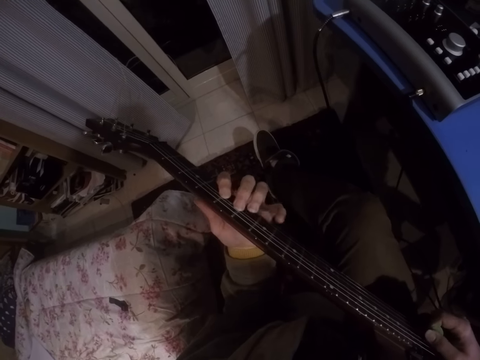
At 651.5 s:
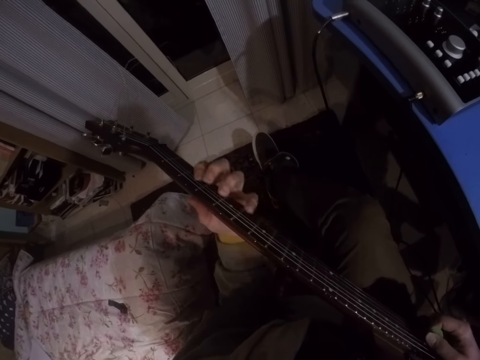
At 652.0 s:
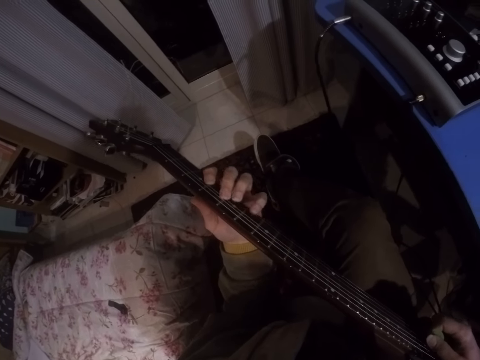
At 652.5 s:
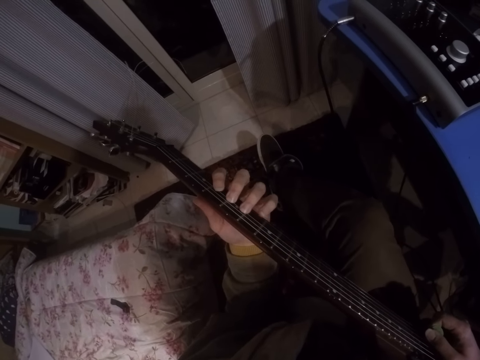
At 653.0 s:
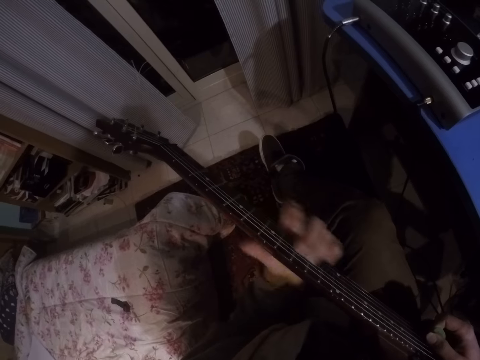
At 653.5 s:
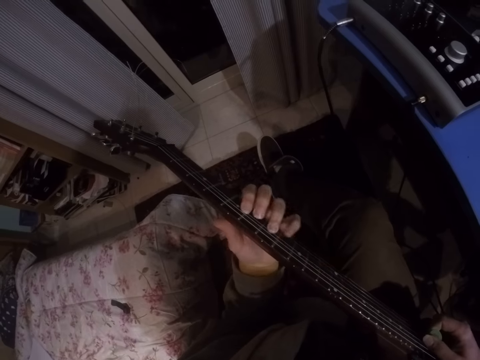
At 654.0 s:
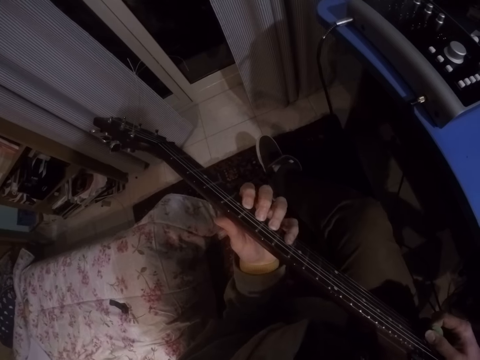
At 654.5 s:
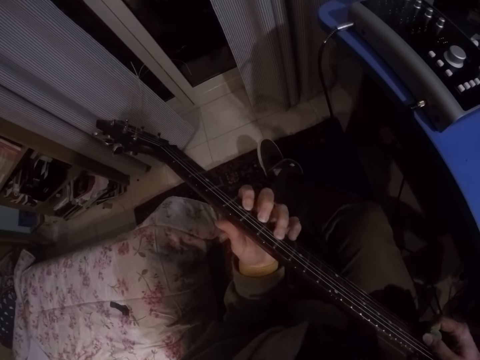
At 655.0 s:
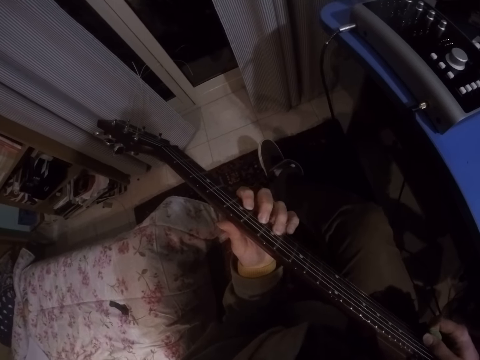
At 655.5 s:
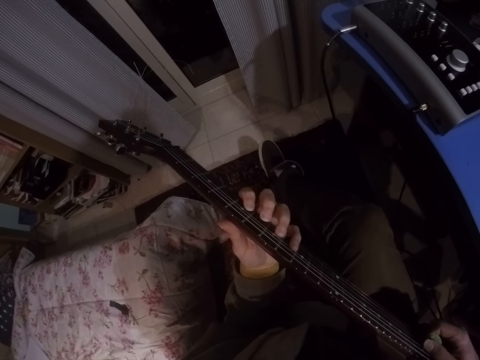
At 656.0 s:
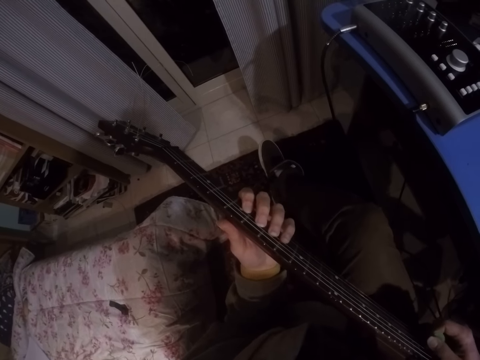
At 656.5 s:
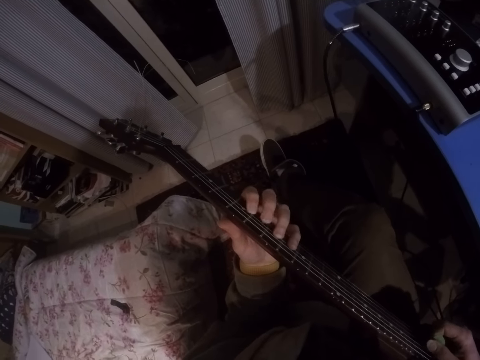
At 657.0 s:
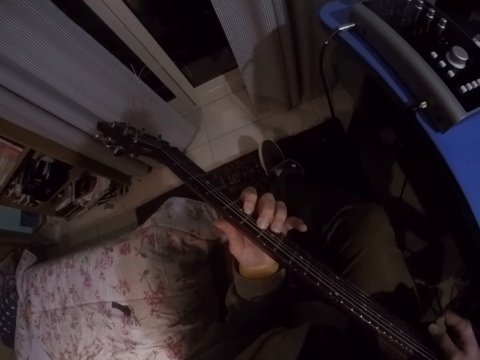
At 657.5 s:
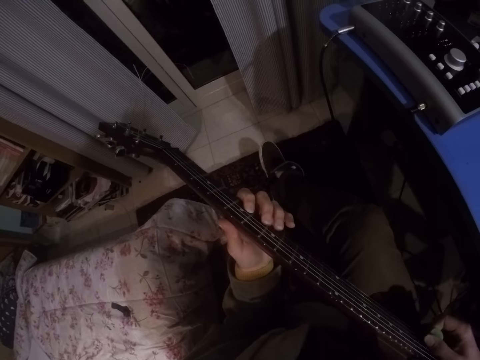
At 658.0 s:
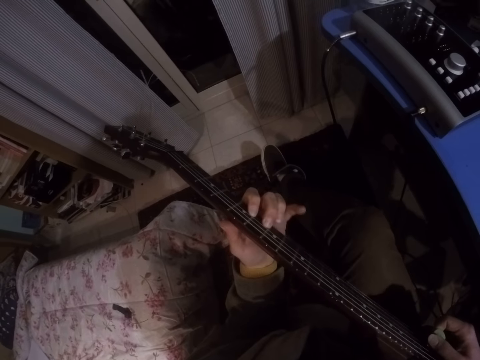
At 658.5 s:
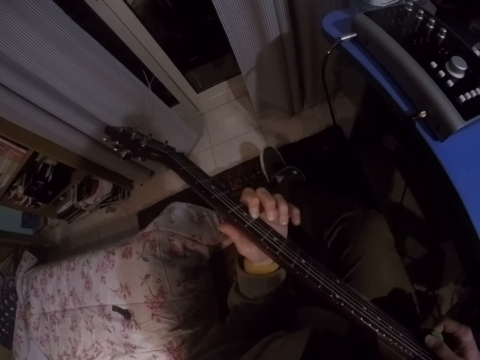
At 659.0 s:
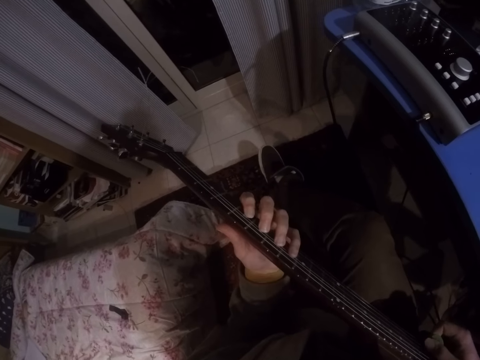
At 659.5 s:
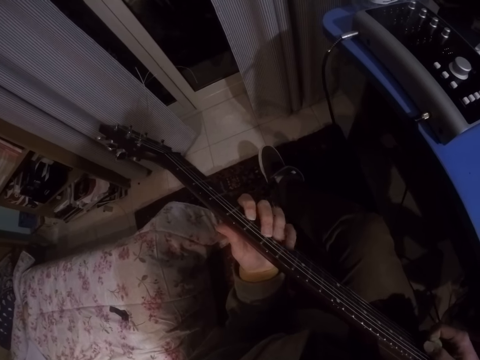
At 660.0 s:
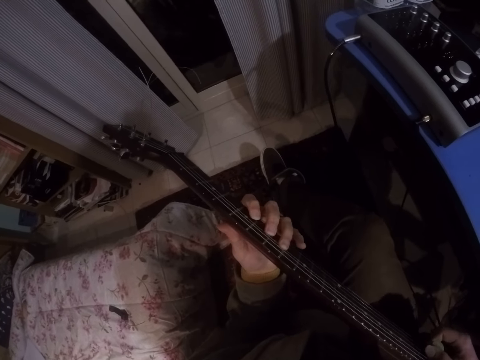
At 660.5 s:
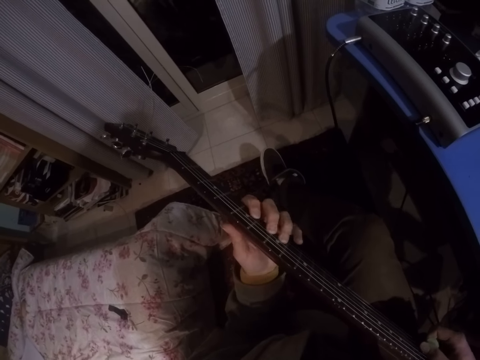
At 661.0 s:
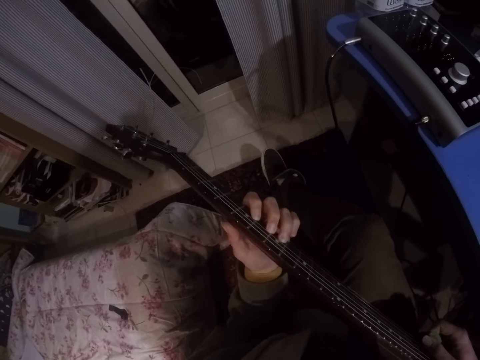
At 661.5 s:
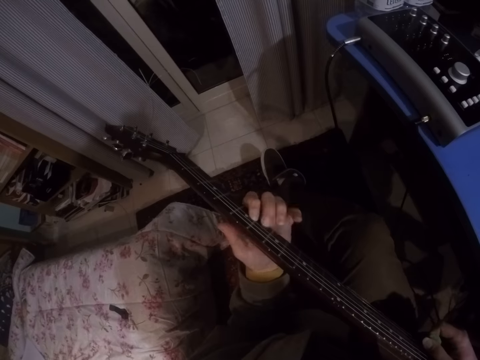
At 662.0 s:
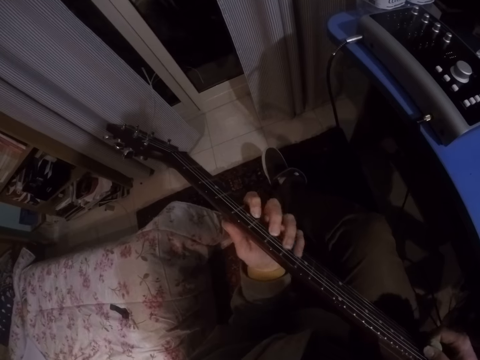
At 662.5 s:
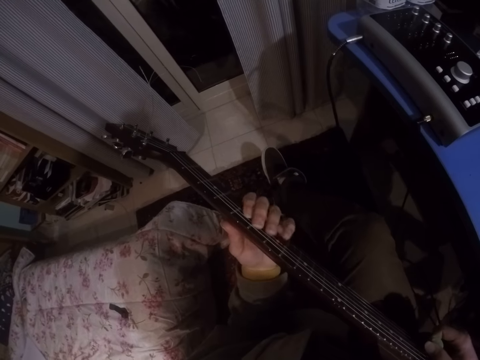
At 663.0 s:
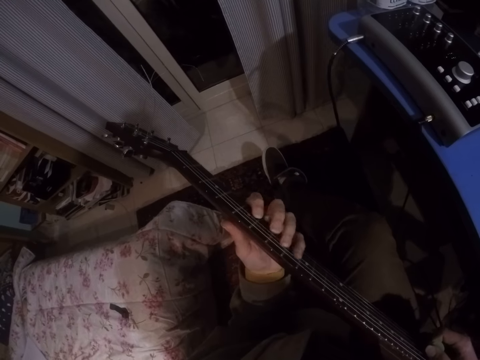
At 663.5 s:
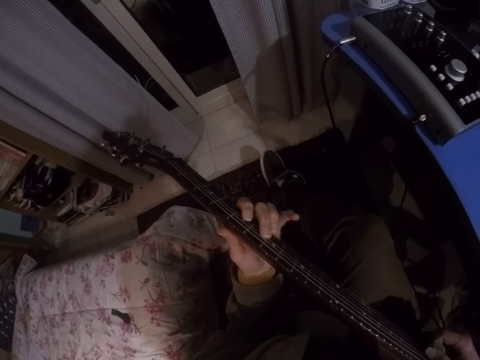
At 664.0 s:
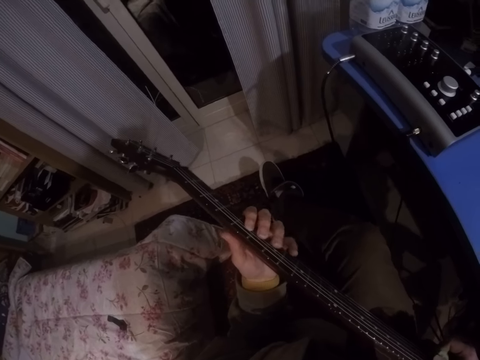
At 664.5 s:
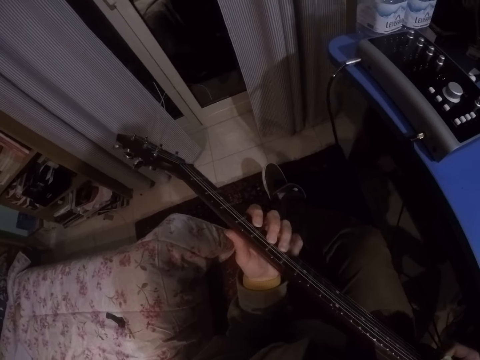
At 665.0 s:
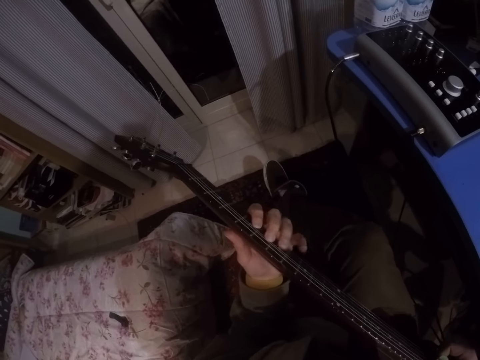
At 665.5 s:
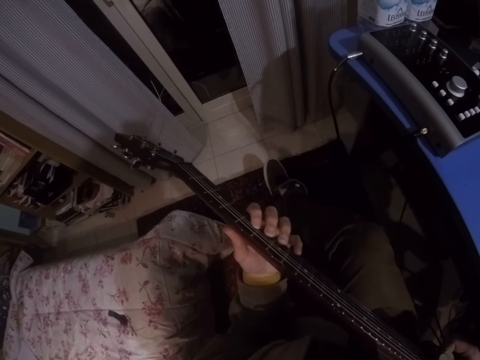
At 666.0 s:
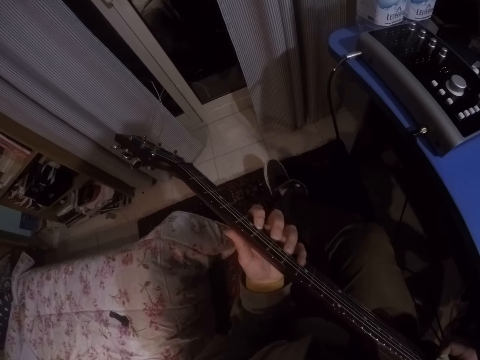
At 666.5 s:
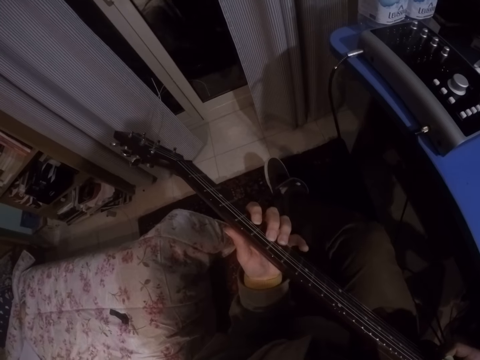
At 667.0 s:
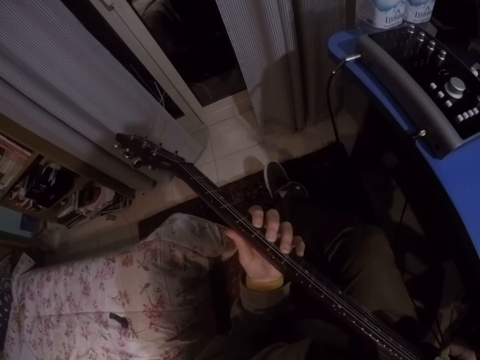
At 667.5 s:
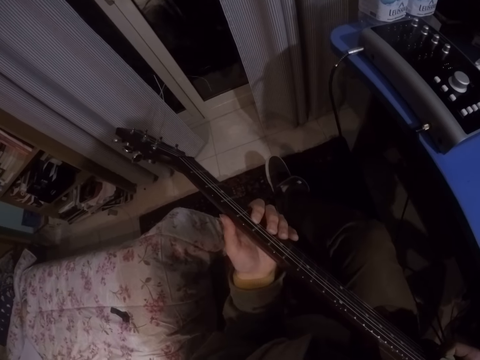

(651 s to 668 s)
The camera wearer moves the left hand up and down. They play the guitar.

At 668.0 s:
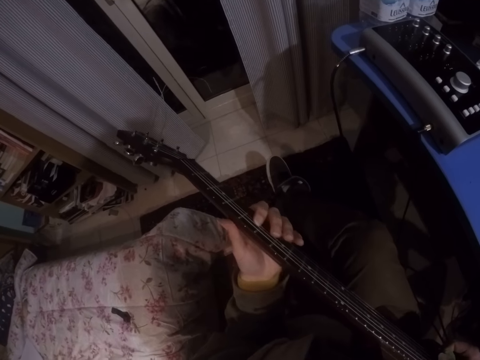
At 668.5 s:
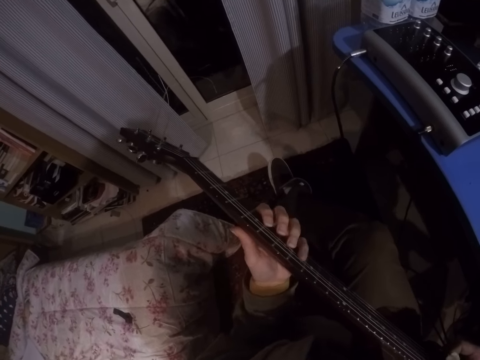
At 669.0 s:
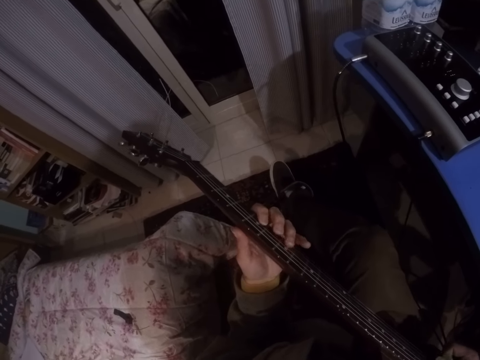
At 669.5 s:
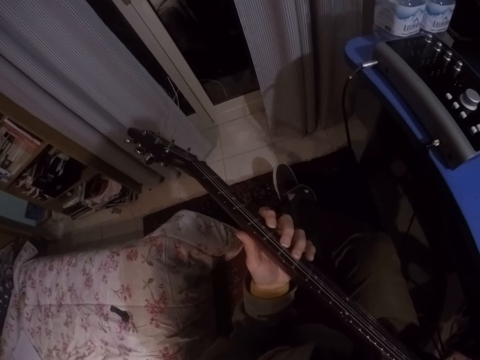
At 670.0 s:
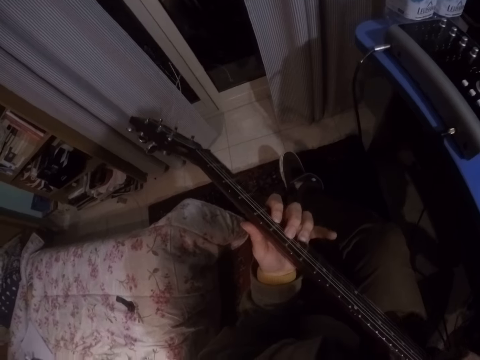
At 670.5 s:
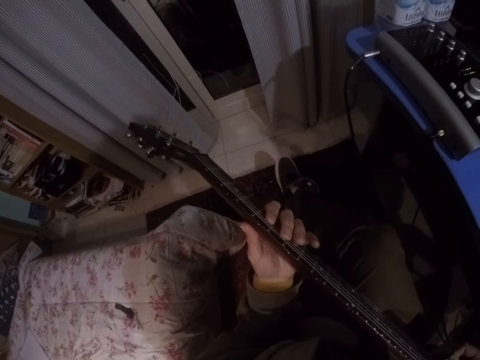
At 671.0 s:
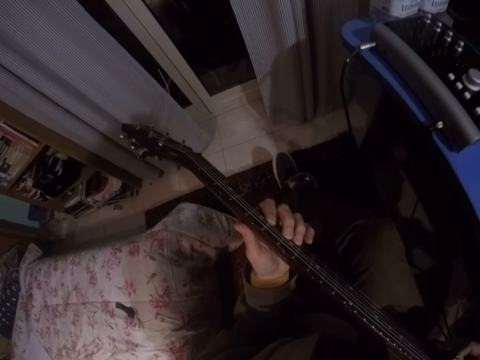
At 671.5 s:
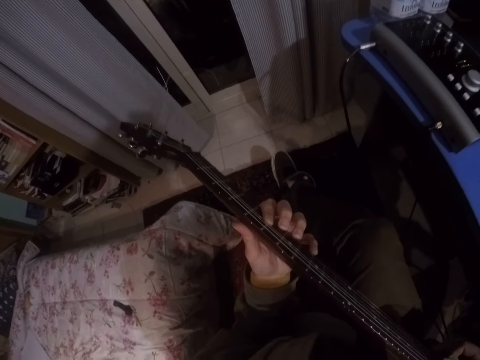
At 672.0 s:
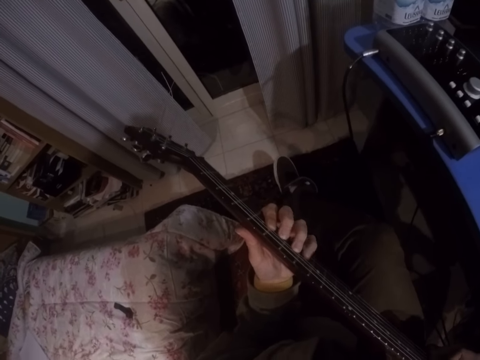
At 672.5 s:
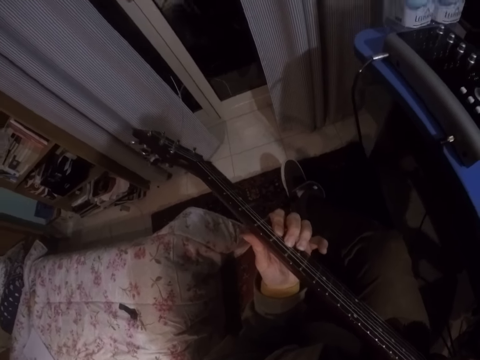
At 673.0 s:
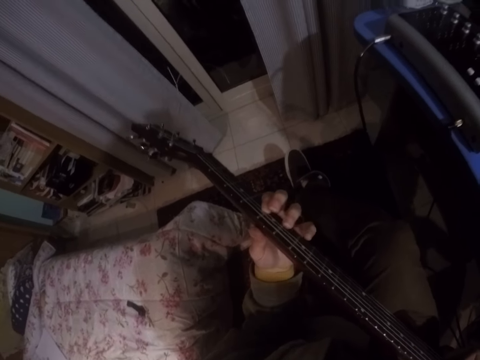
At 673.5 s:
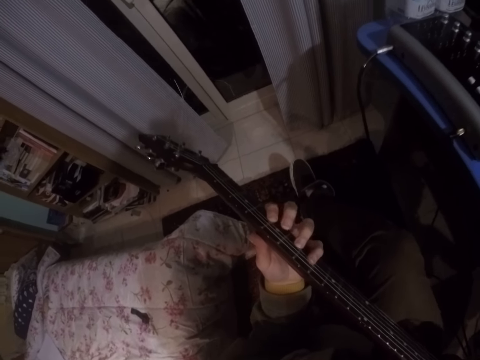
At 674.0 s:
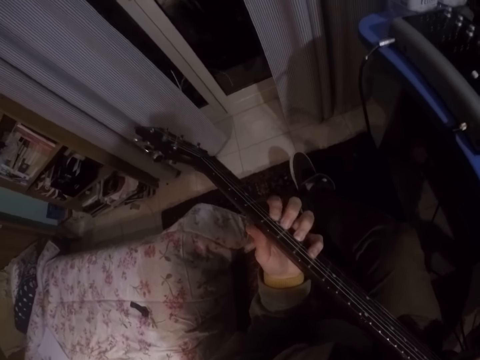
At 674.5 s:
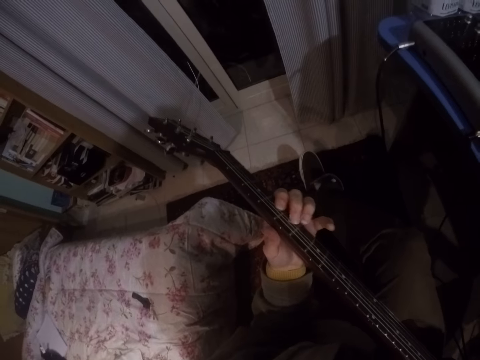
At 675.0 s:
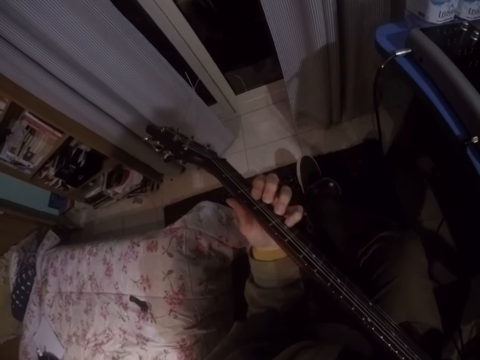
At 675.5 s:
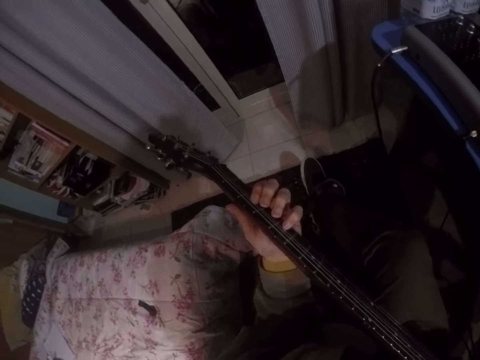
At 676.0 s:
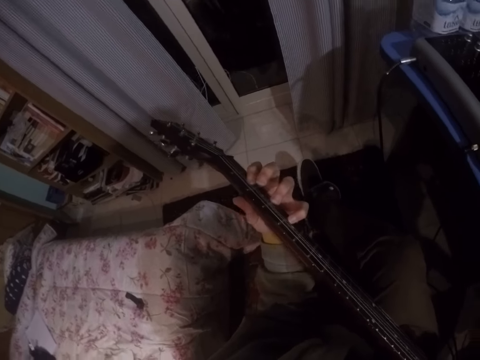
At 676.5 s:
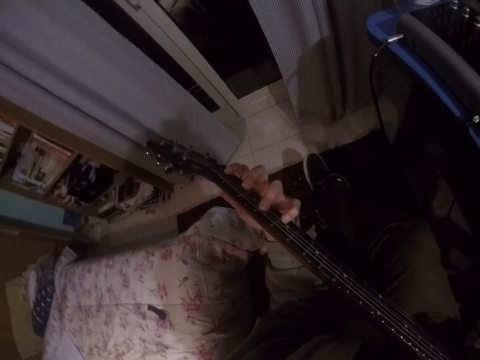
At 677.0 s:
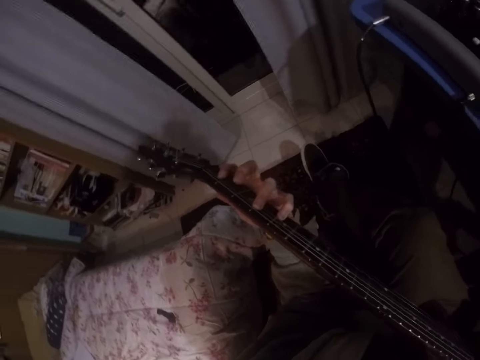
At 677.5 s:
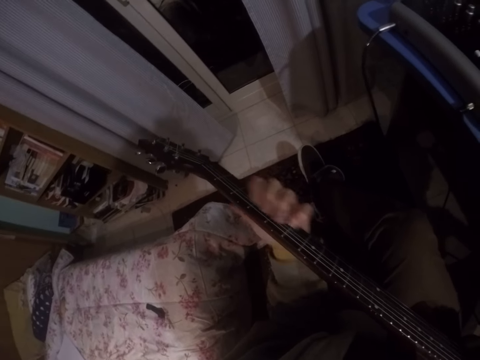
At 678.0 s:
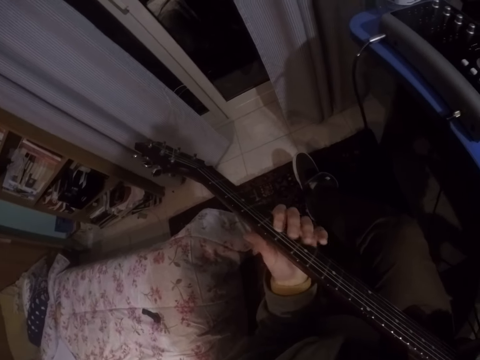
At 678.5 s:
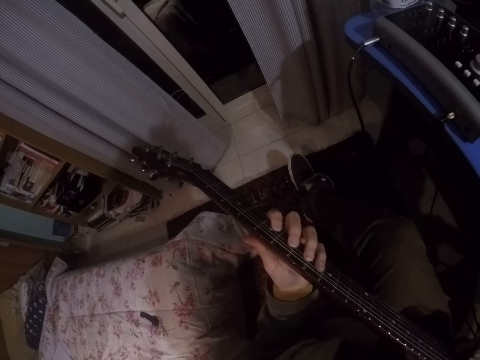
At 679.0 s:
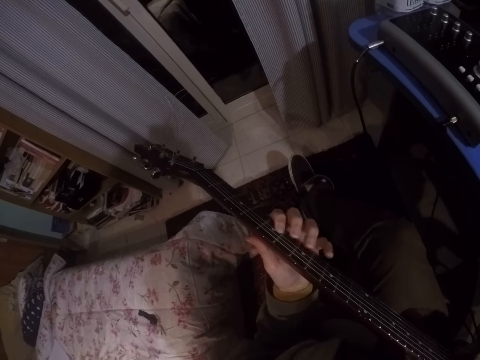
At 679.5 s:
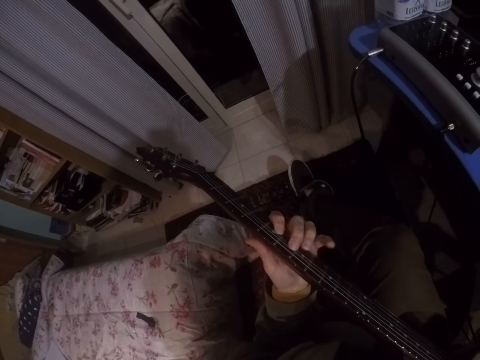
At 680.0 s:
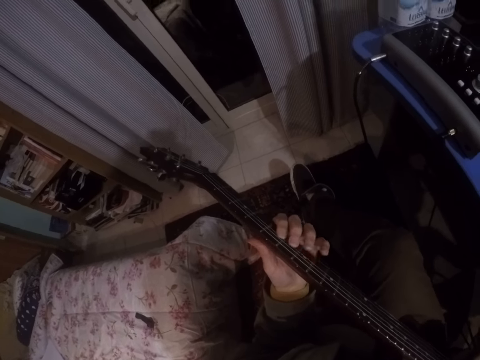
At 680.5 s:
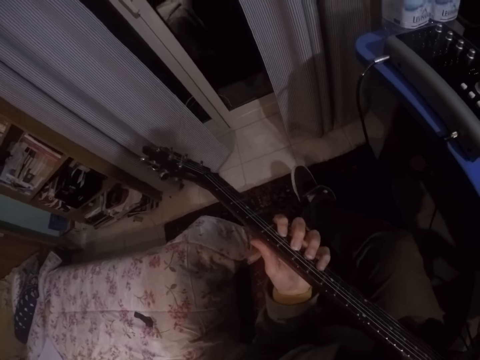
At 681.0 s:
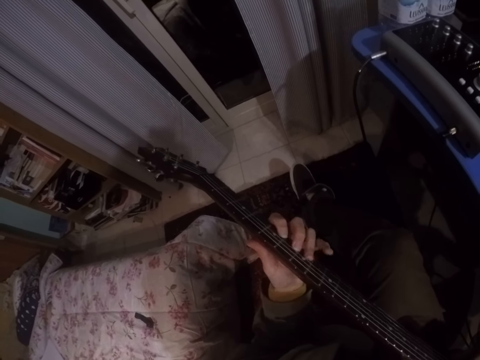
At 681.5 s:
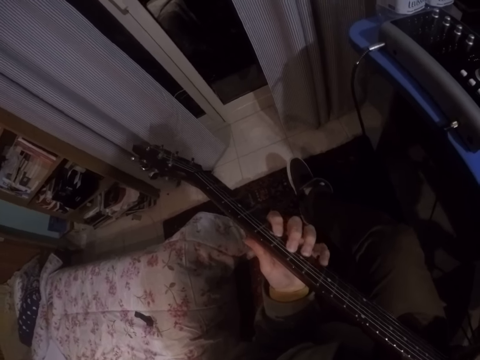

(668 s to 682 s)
The camera wearer presses the guitar. They play the guitar.
